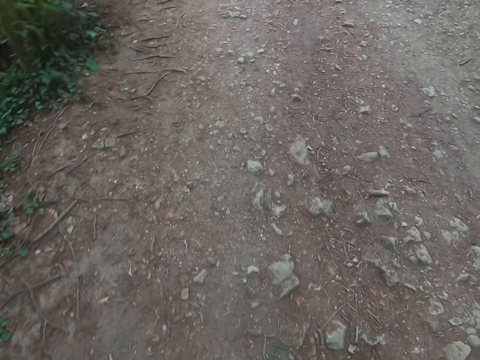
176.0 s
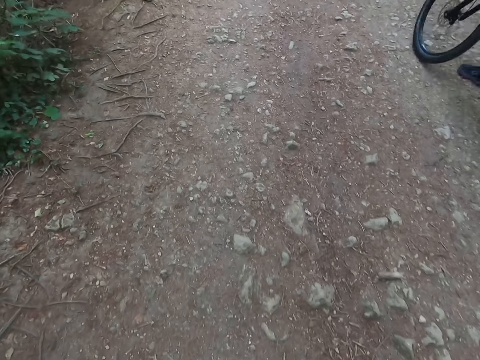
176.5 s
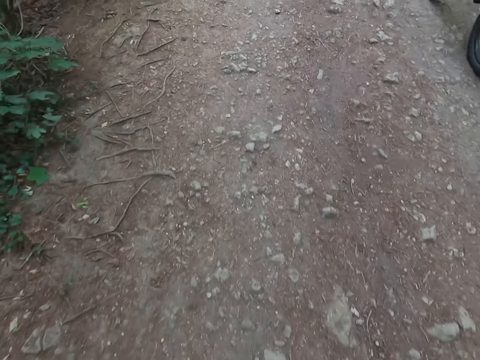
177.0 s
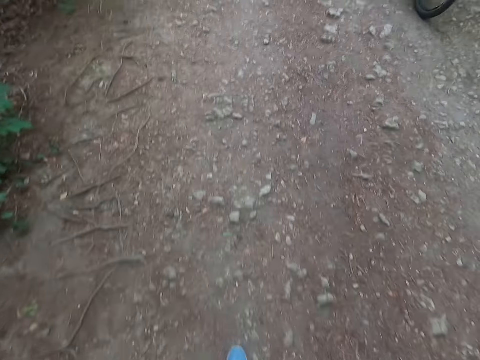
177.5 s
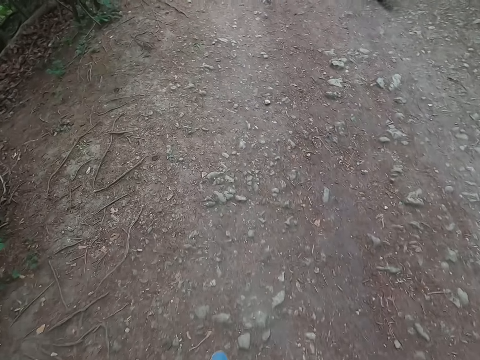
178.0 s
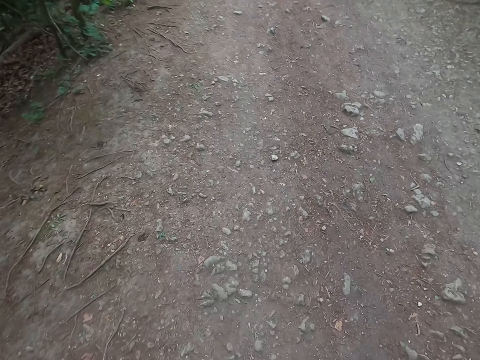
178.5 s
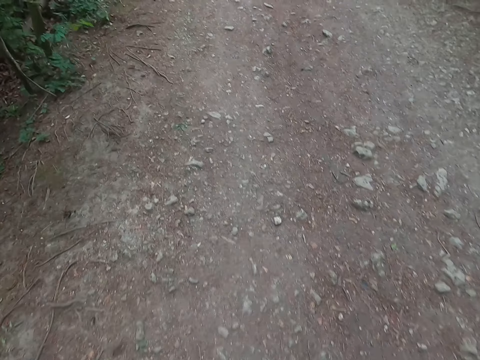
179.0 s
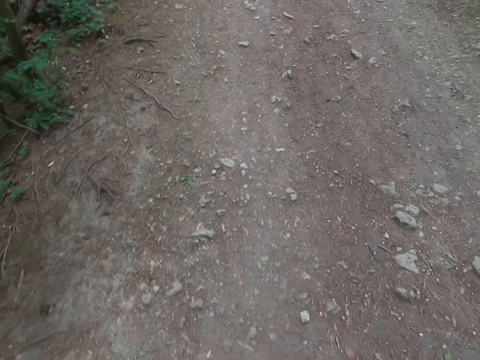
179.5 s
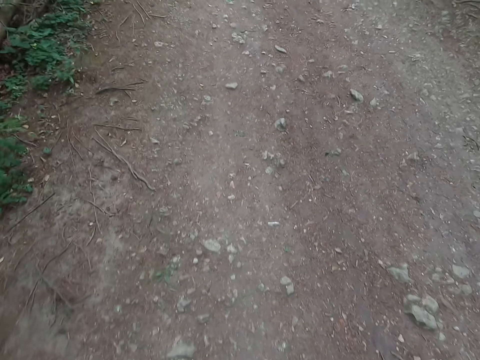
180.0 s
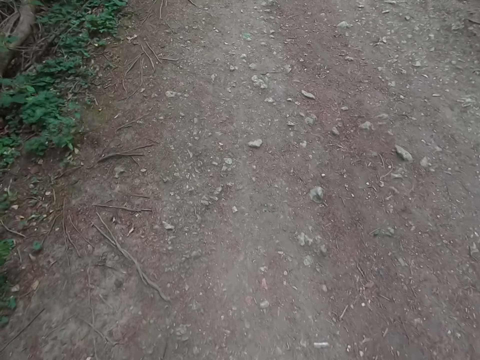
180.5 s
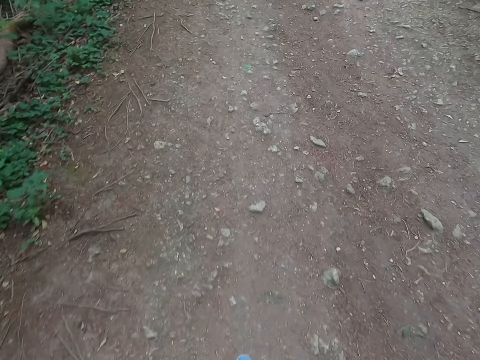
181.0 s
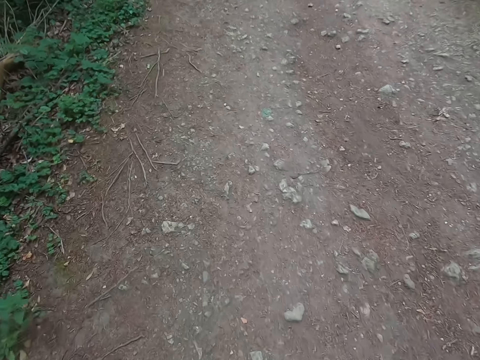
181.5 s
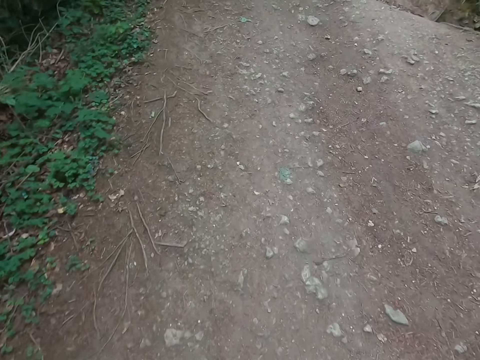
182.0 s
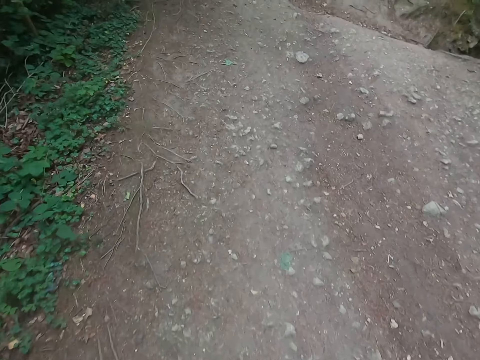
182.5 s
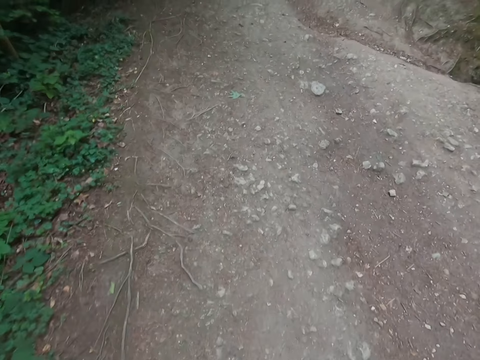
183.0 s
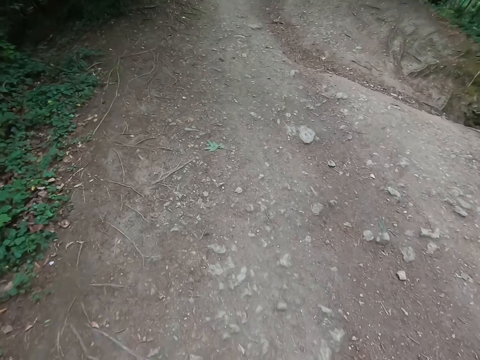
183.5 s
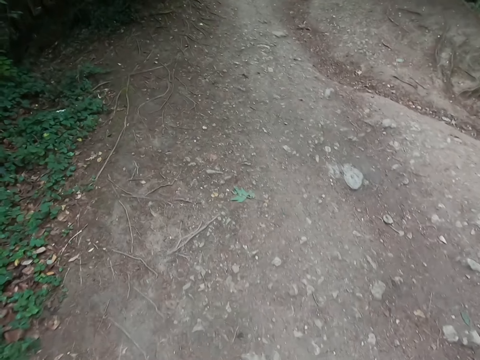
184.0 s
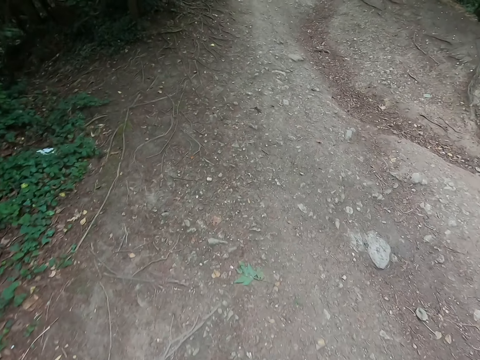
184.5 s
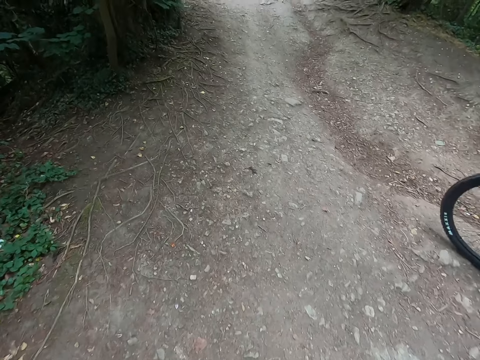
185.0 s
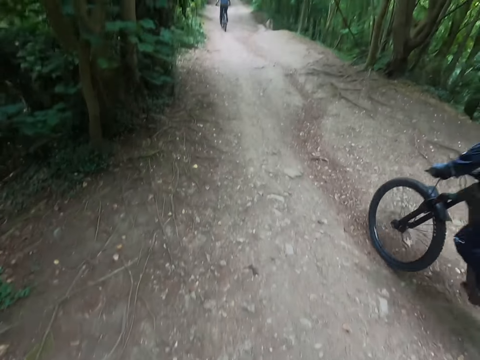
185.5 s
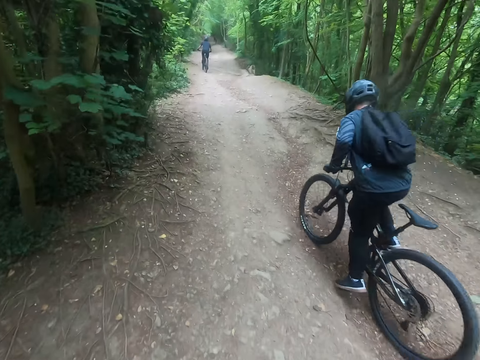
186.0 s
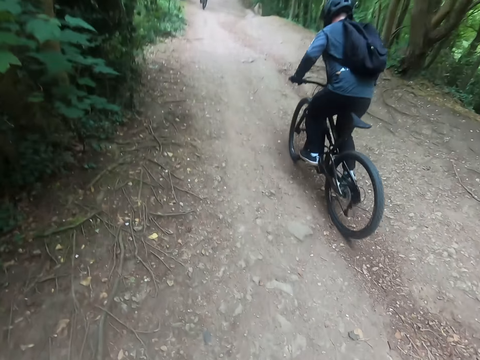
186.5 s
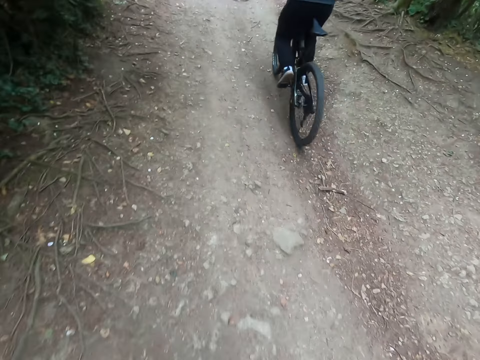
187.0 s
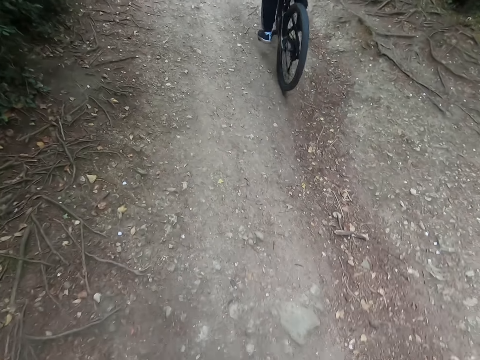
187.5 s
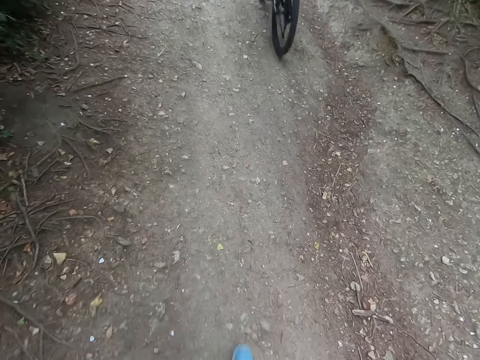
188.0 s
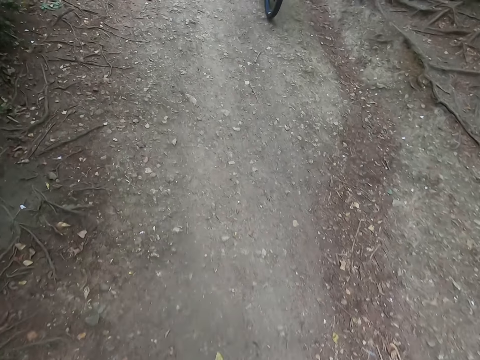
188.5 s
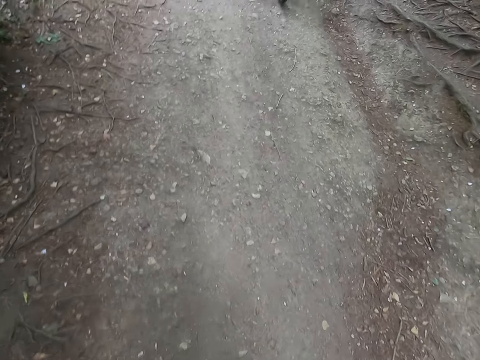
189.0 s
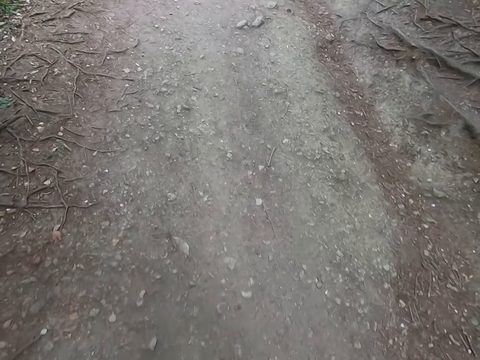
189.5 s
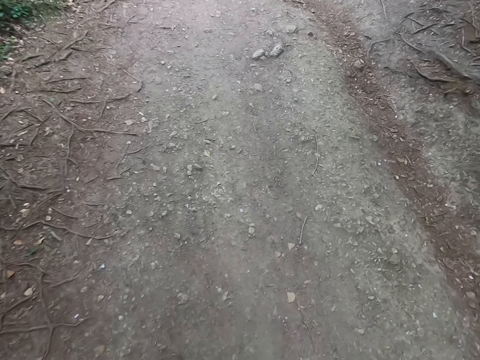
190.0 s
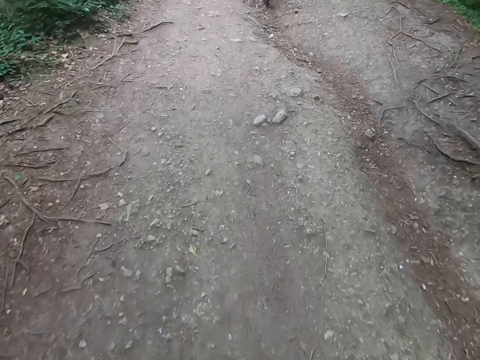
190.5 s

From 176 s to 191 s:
A man cycles past the camera wearer. Another man cycles past the camera wearer.

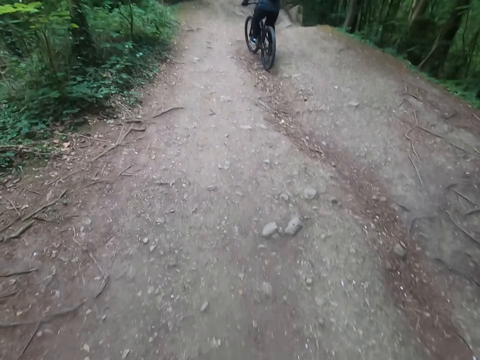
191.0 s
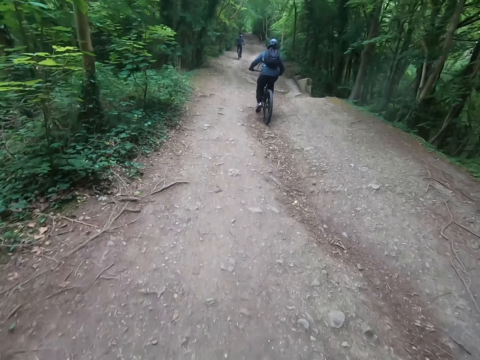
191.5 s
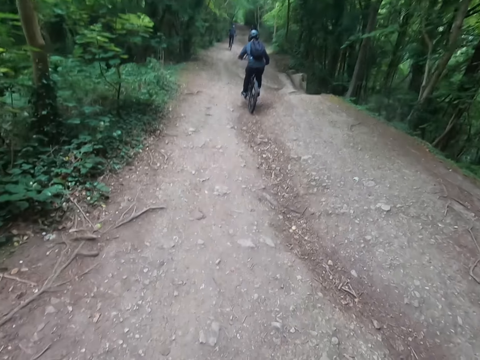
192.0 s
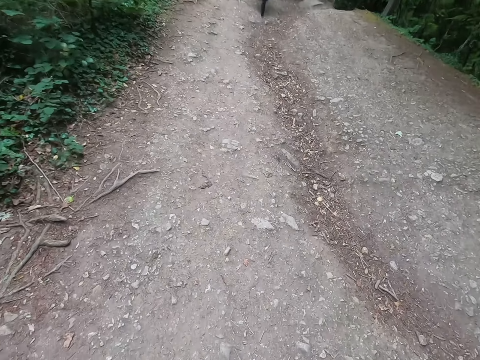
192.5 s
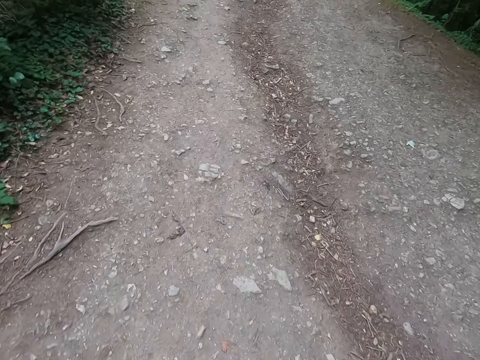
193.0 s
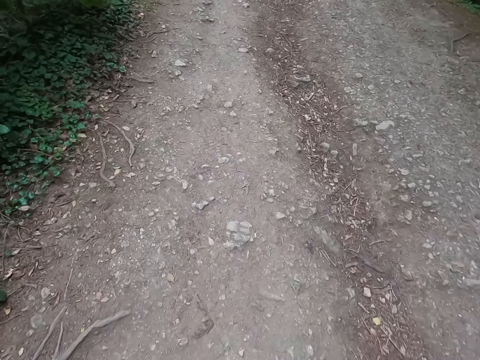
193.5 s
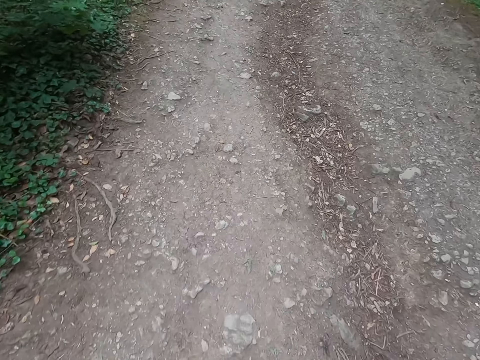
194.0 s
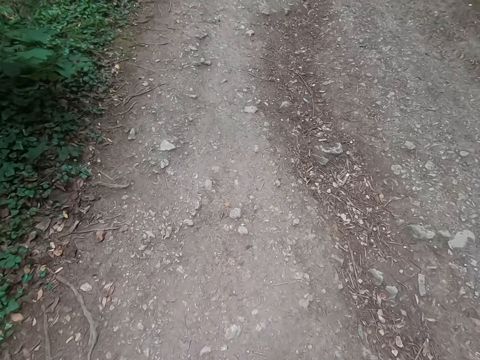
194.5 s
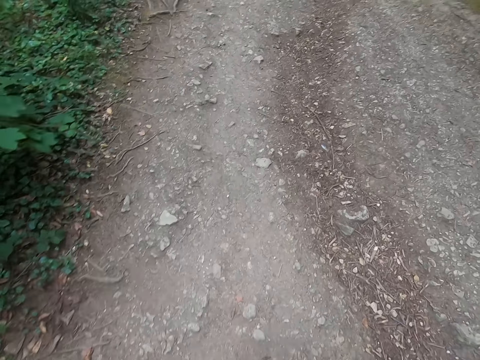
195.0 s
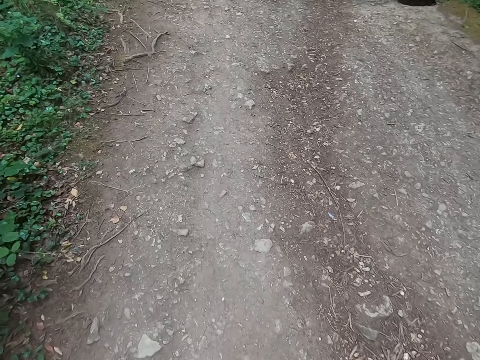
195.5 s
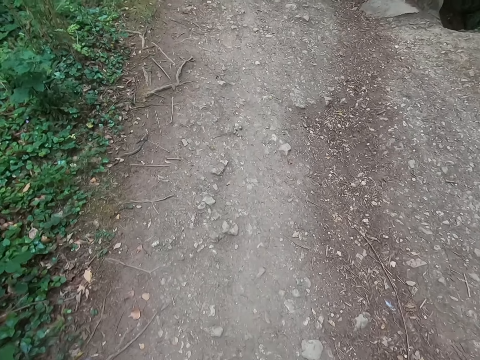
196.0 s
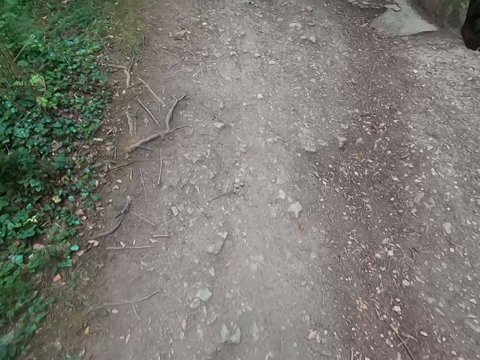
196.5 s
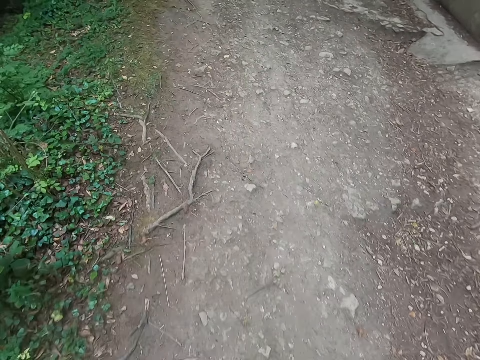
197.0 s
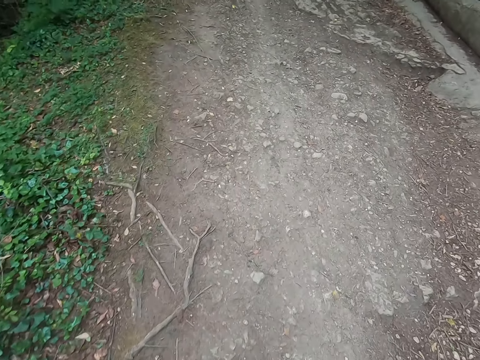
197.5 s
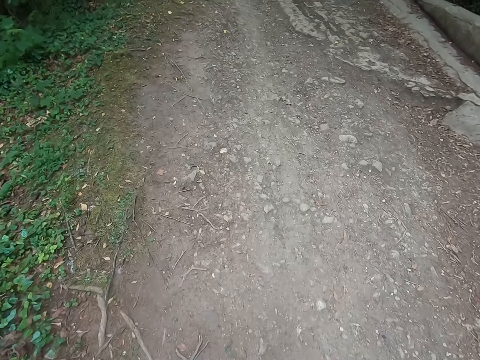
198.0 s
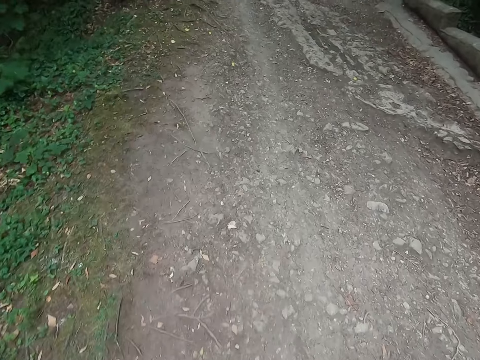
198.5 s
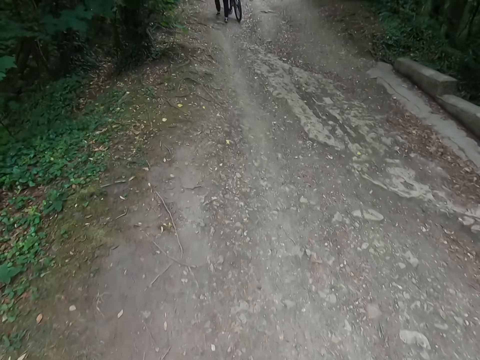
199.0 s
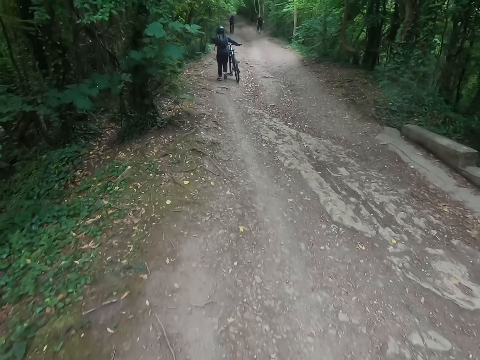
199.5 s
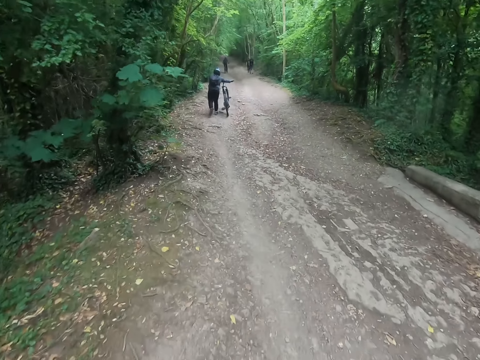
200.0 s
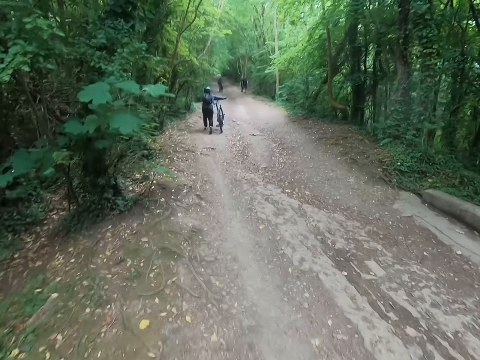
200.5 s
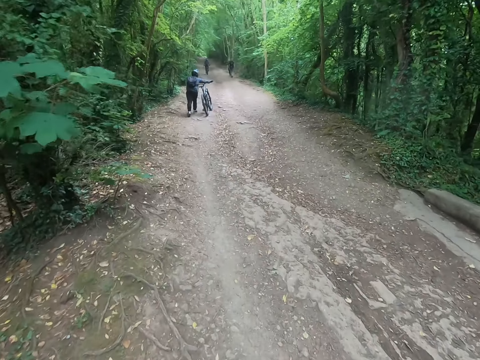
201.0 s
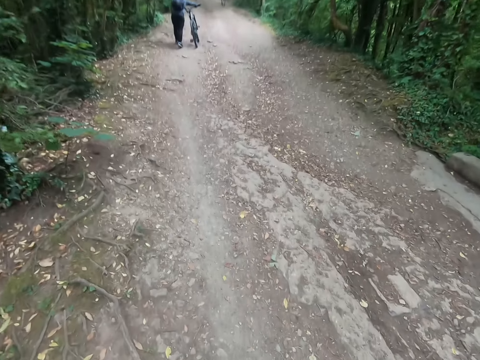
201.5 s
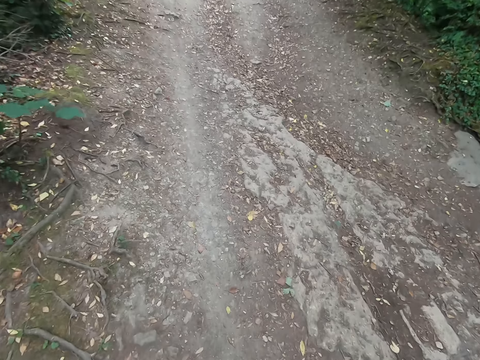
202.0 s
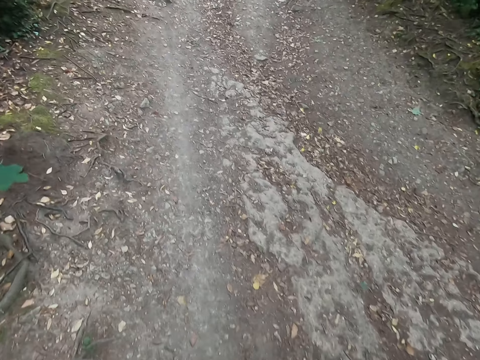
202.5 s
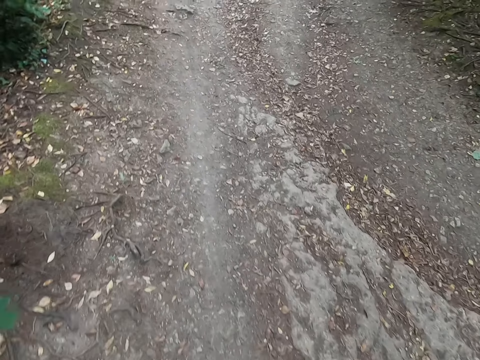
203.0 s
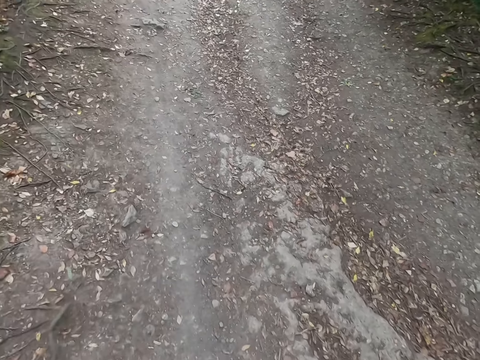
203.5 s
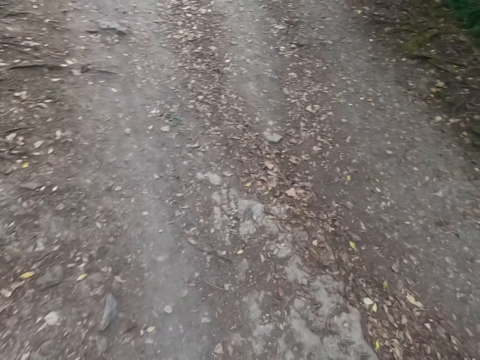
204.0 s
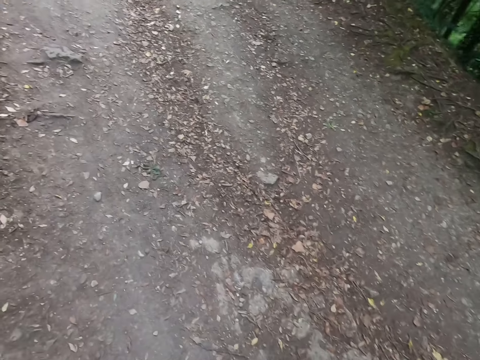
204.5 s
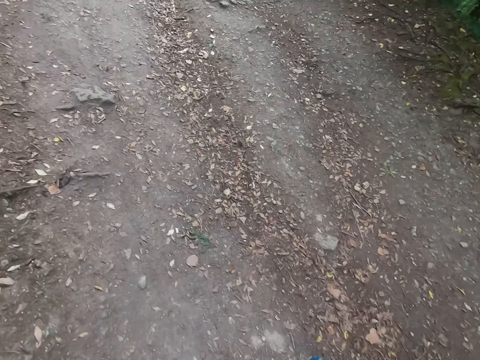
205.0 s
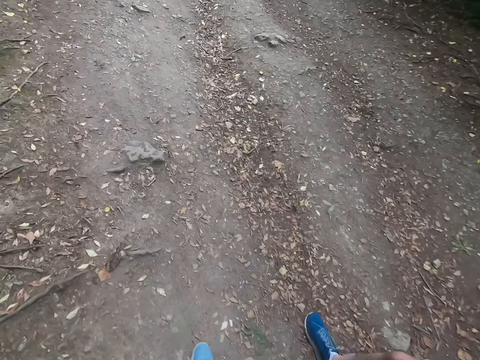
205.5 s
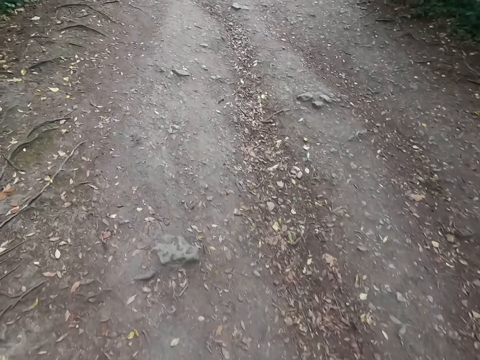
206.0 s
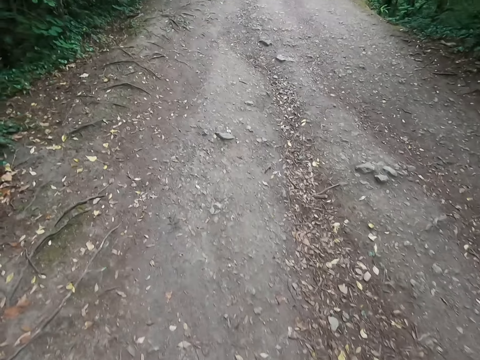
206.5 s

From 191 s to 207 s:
A man pushes a bike. Another man walks along the forest. Another man walks along the forest. The camera wearer walks on the road.
